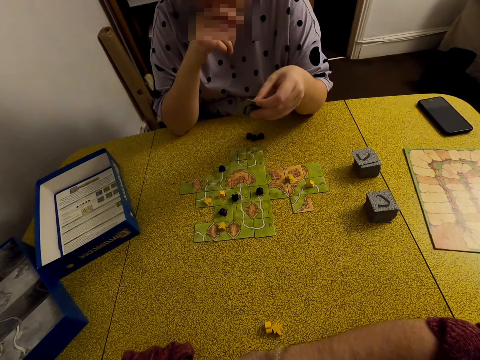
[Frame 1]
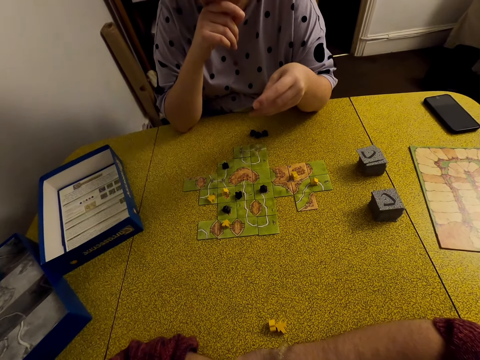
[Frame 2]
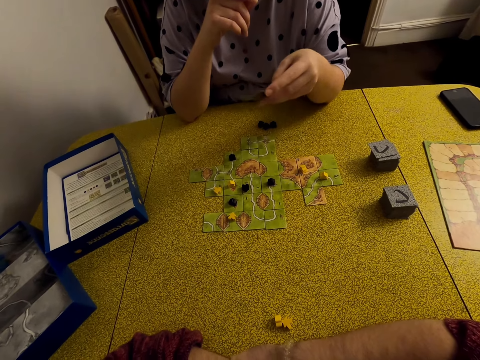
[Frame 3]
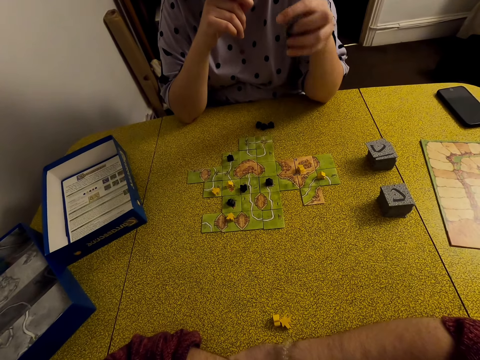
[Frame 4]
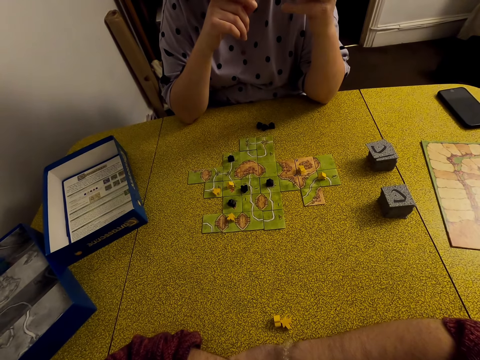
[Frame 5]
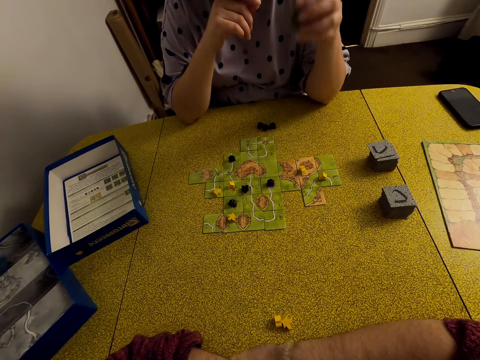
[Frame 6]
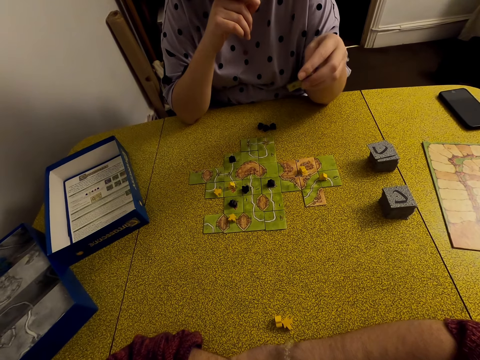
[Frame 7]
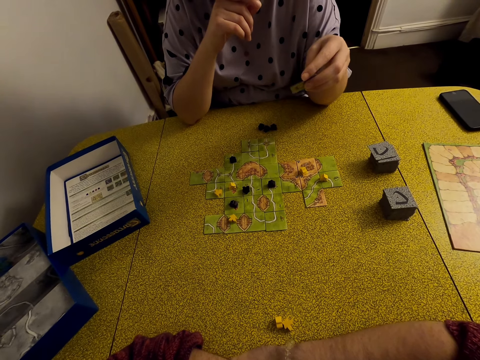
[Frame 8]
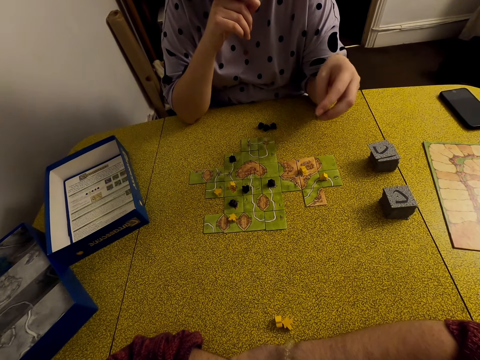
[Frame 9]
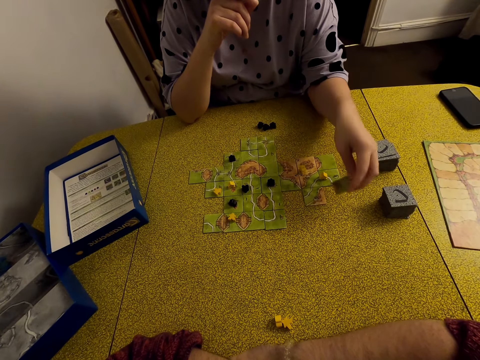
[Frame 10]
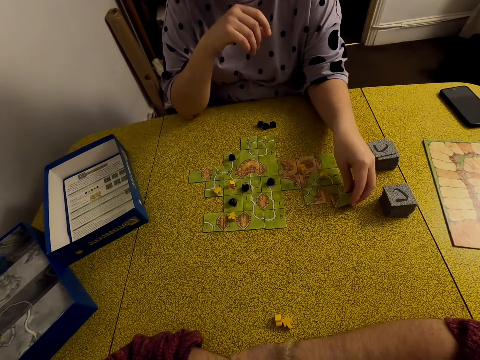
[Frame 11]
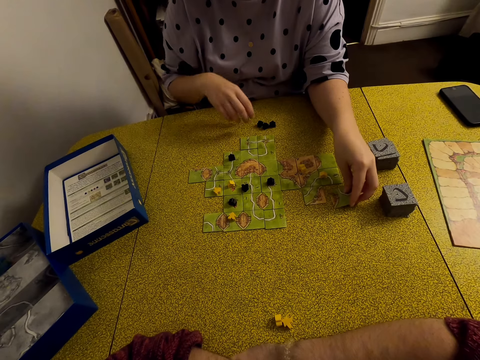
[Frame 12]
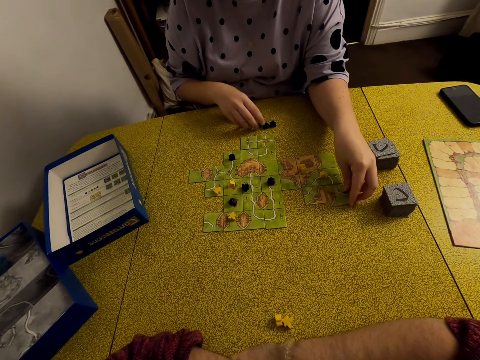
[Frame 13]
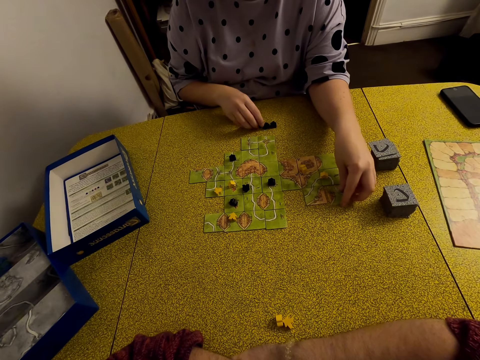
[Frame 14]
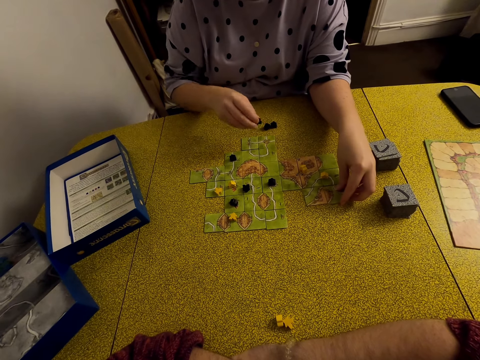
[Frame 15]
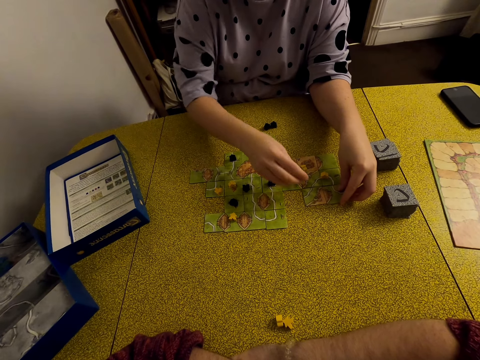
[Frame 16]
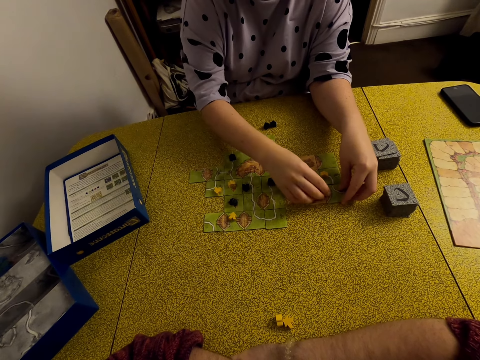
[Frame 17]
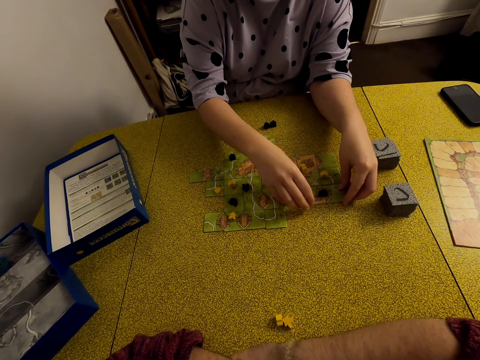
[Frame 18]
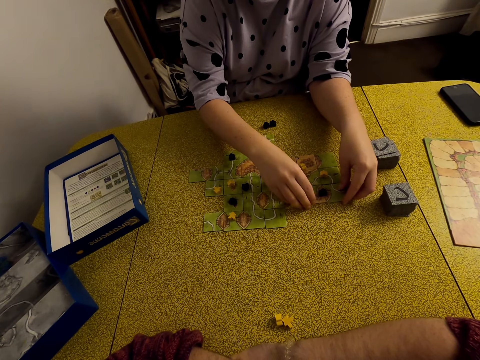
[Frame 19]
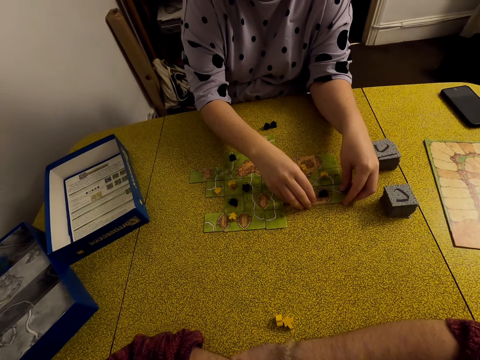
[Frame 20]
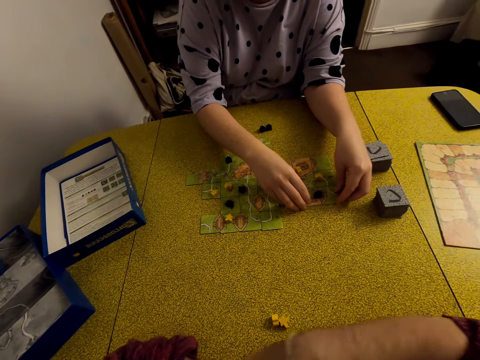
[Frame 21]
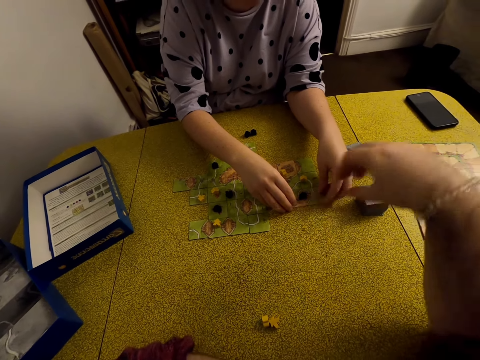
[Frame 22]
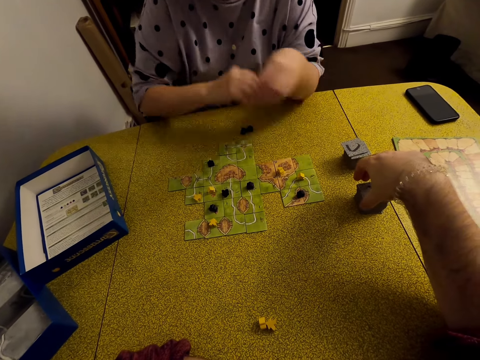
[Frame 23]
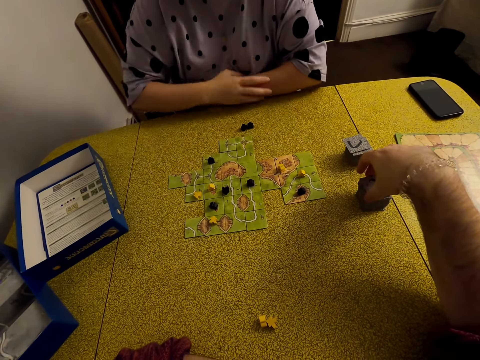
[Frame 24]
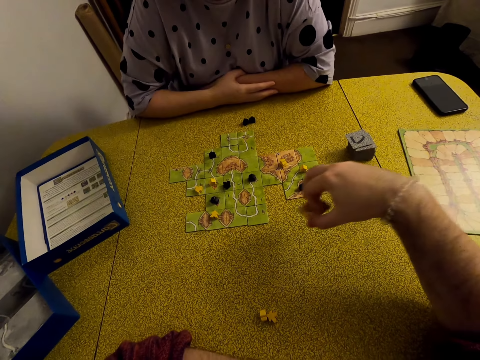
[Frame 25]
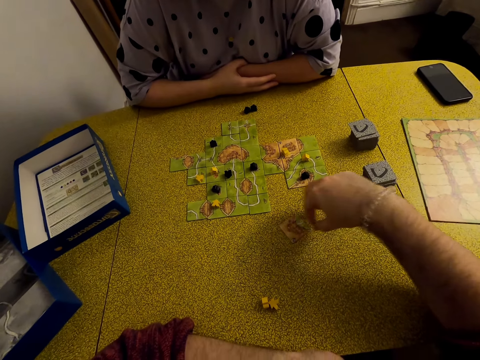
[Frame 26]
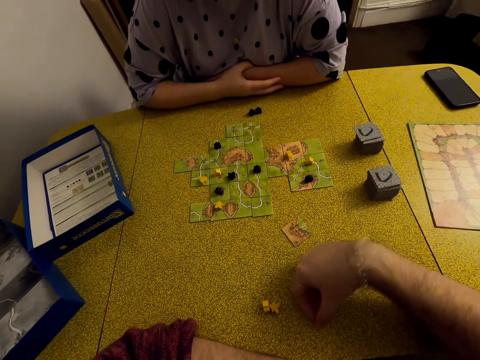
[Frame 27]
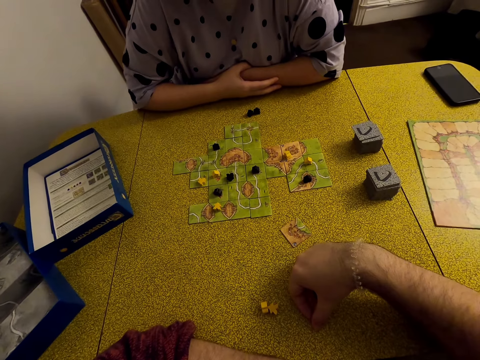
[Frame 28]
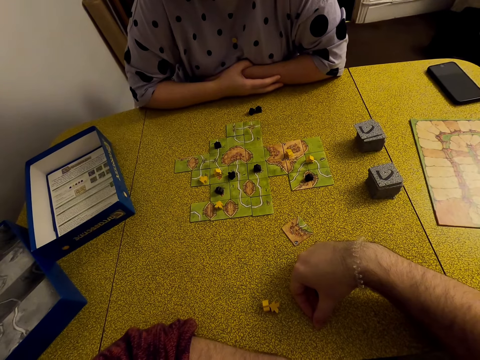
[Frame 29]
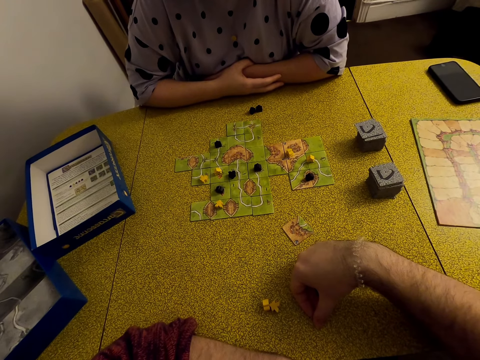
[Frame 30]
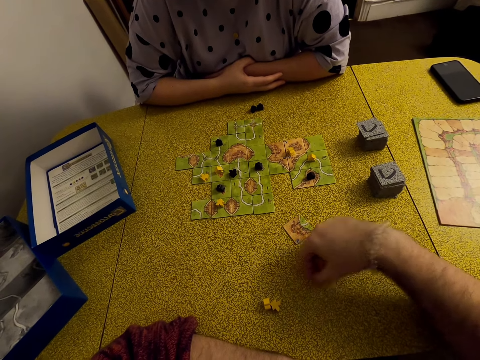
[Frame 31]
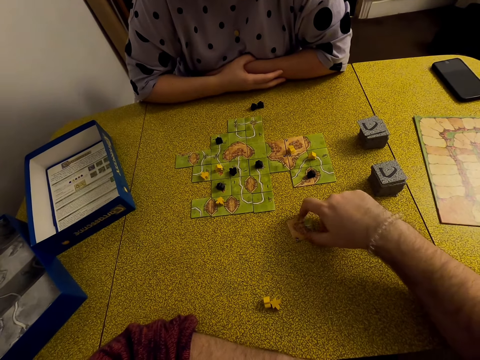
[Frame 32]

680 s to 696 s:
A lady plays a Carcassonne game with a tile. The lady puts the card on the table. The lady plays a Carcassonne game with a meeple. The lady puts the meeple on the card. The lady picks up a tile. The camera wearer picks up the cards. They put the card on the table. They look around.

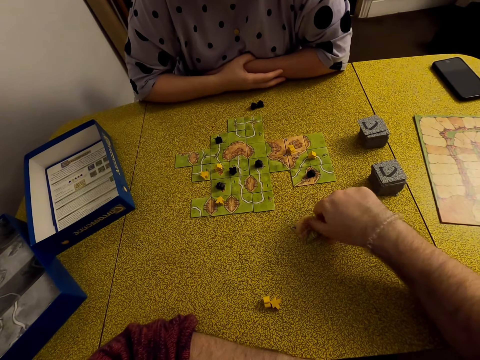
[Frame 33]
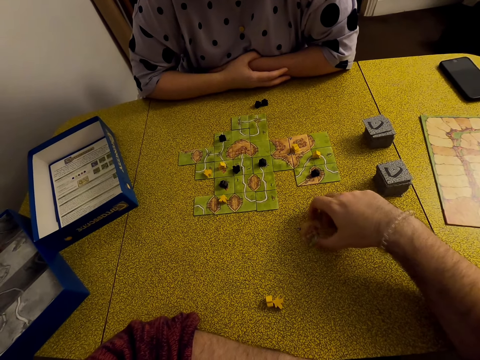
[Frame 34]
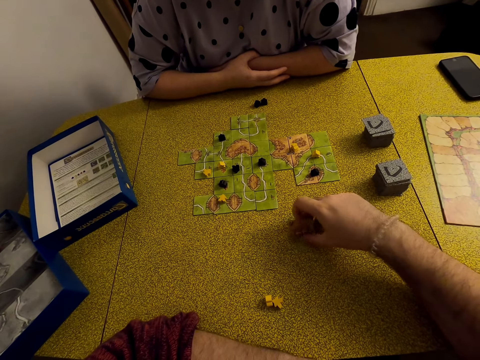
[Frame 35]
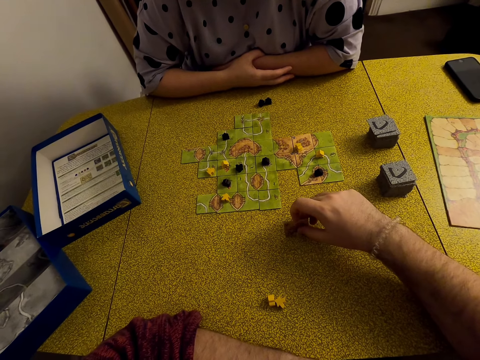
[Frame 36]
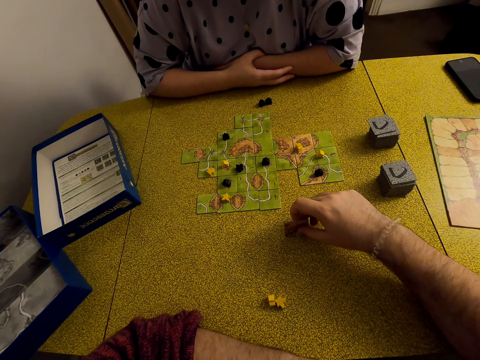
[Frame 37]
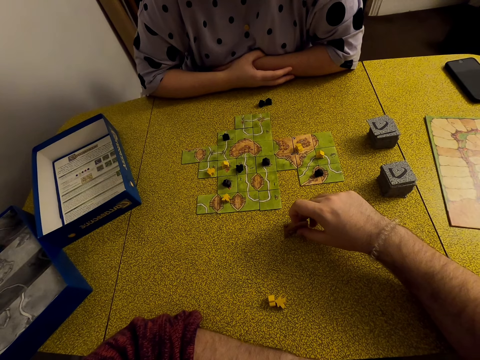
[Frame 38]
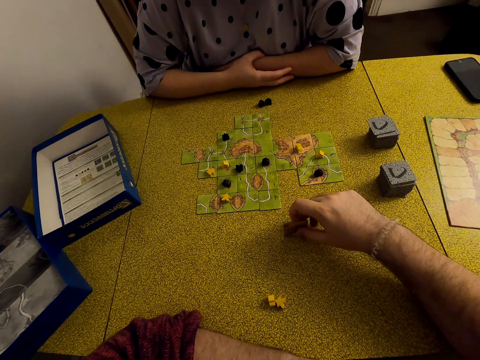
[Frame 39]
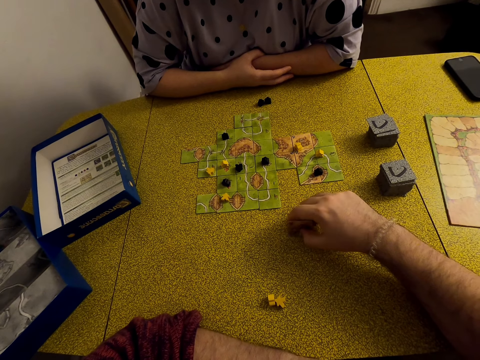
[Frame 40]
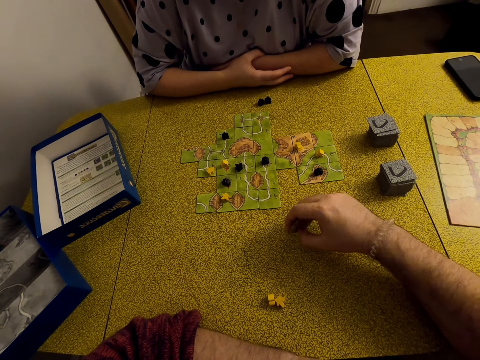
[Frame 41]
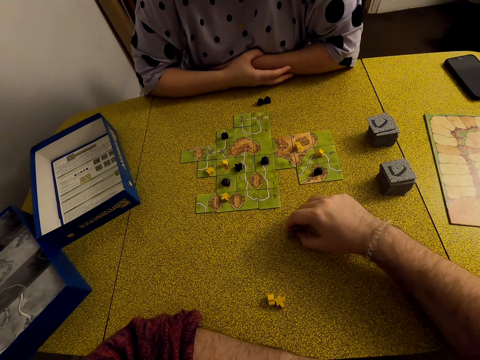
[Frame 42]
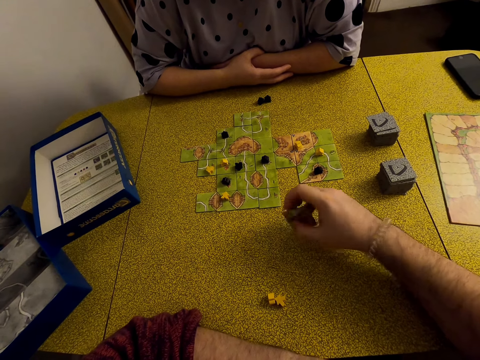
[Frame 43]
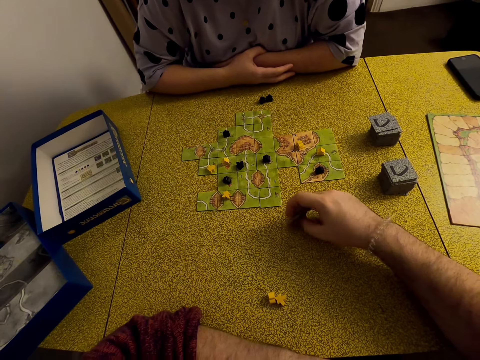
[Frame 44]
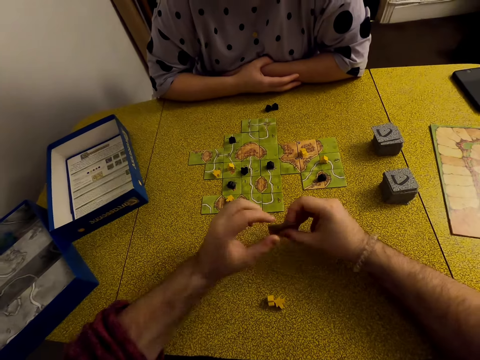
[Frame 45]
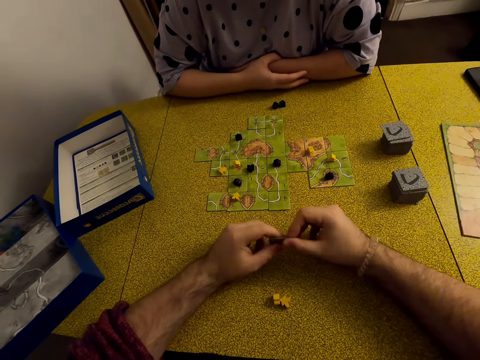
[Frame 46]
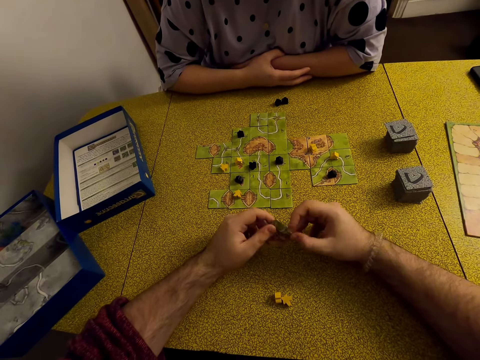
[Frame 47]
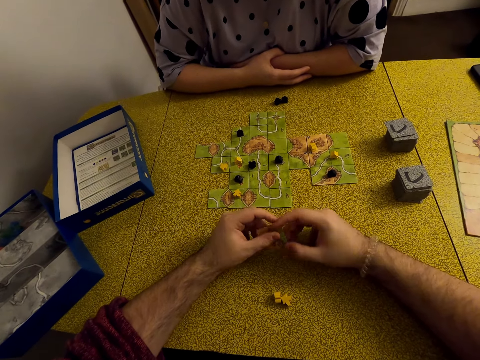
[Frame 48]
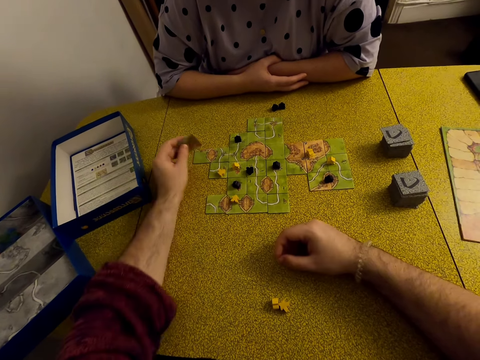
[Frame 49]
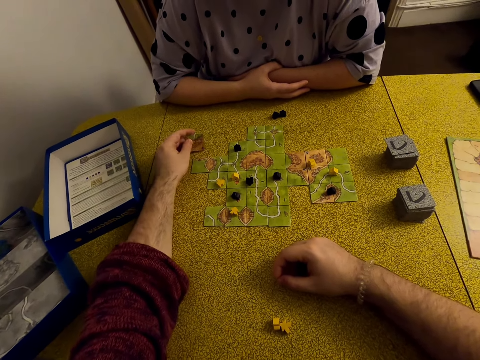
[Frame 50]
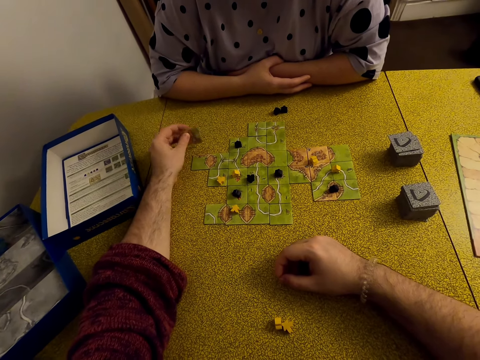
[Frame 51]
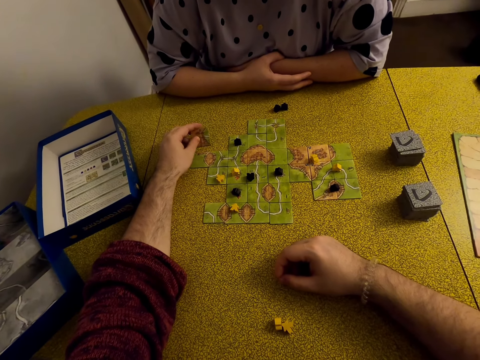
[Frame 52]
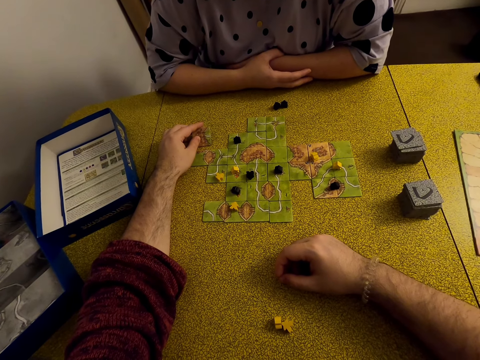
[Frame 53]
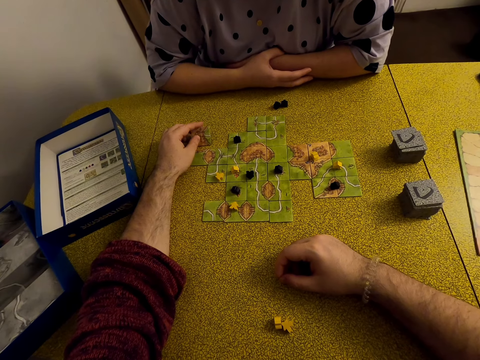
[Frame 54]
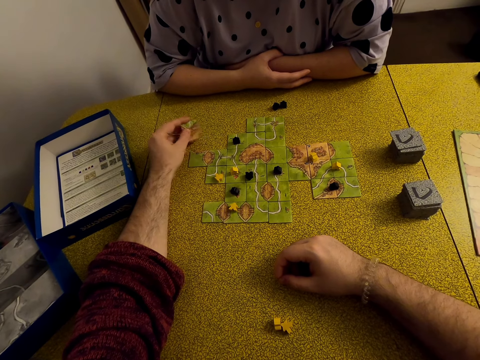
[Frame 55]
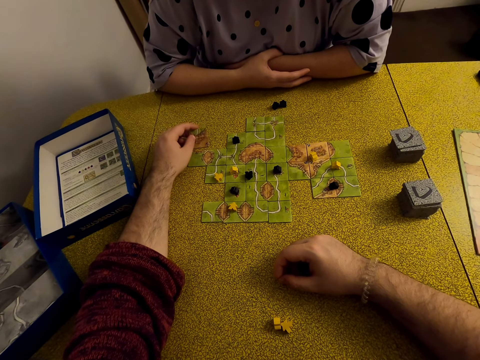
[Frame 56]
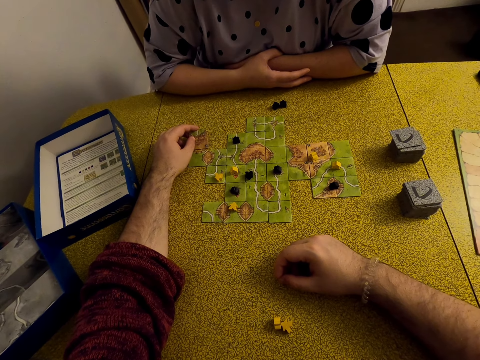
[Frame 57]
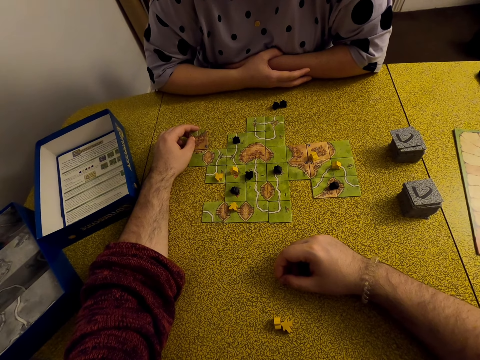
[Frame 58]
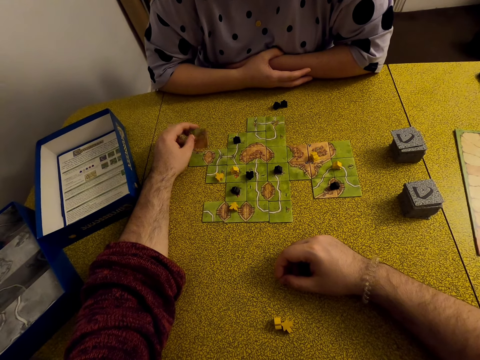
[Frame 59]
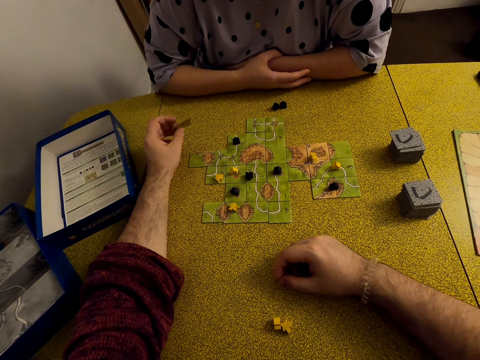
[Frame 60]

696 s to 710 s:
The camera wearer holds a tile. They look at the Carcassonne board game. They play a Carcassonne game with the tile. They put the card on the table.
